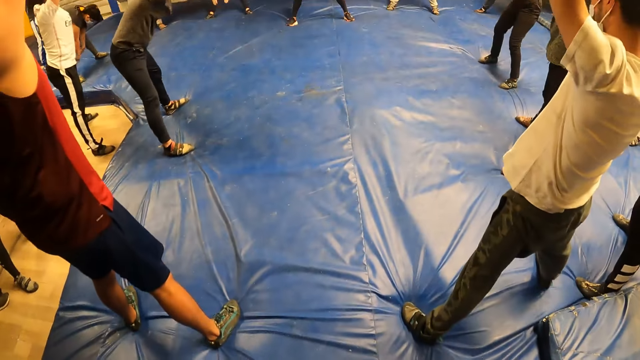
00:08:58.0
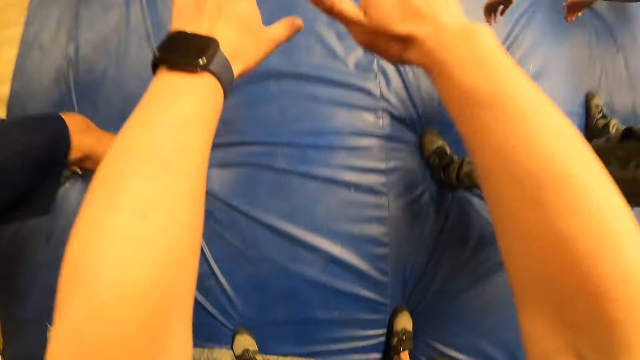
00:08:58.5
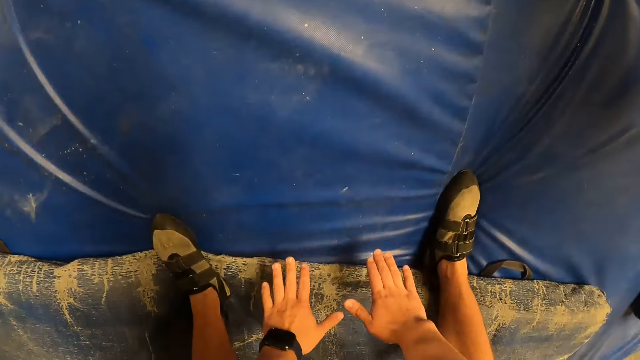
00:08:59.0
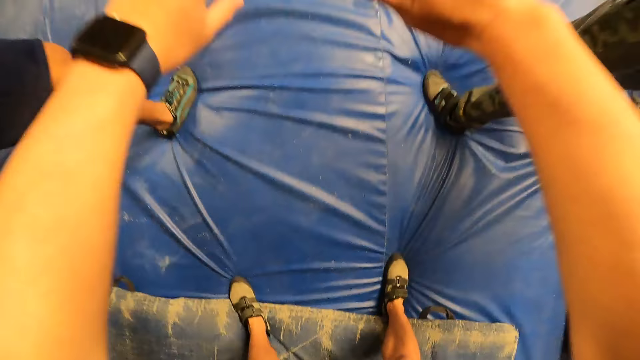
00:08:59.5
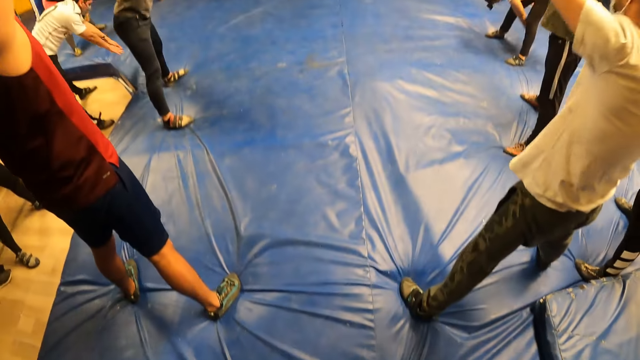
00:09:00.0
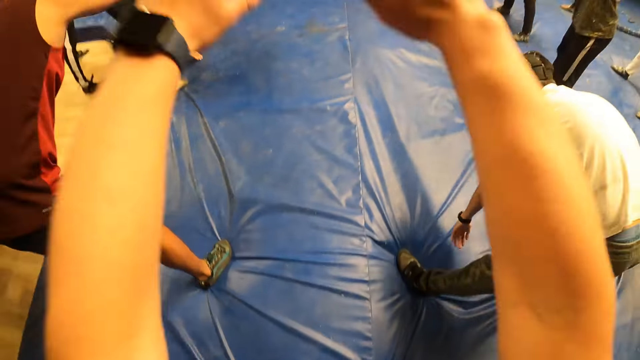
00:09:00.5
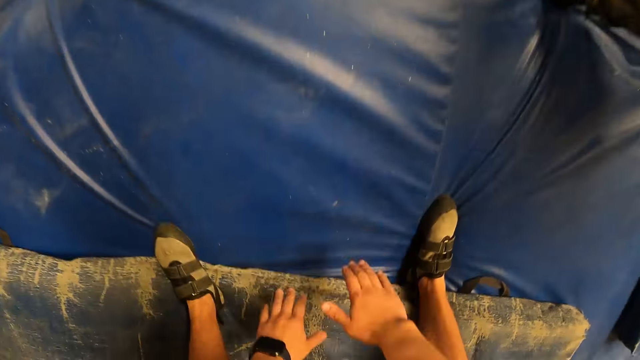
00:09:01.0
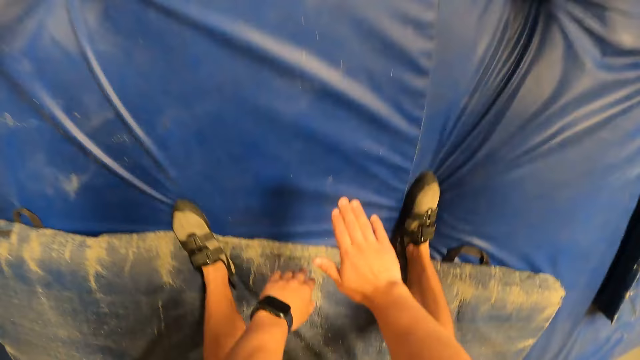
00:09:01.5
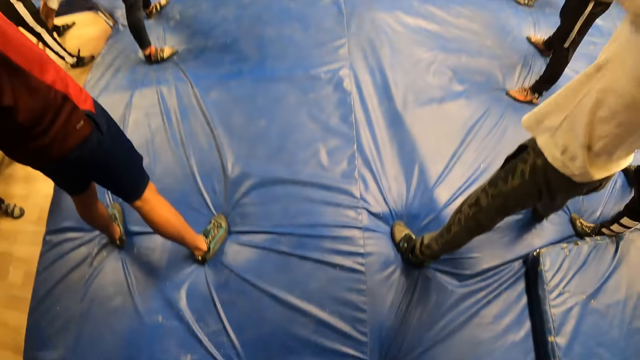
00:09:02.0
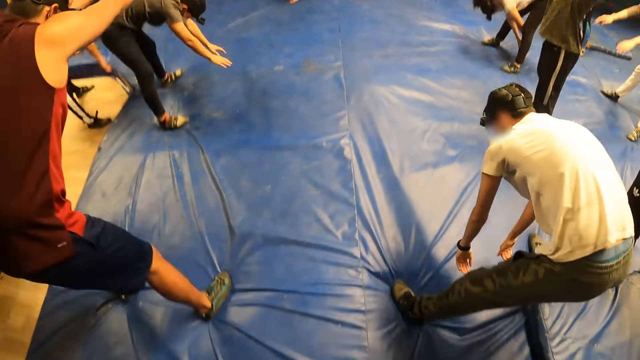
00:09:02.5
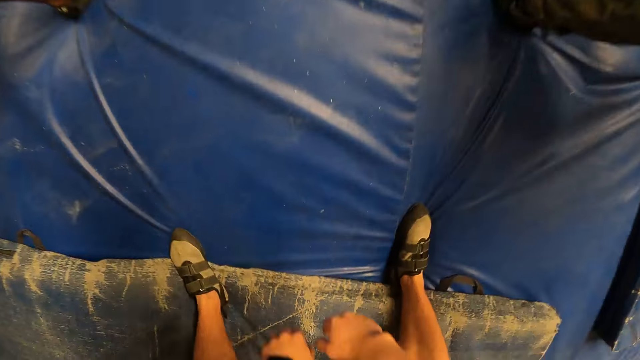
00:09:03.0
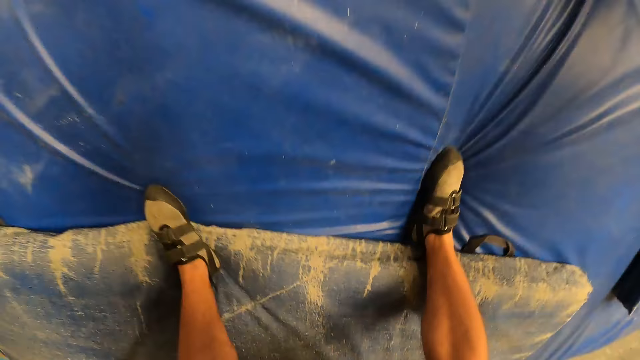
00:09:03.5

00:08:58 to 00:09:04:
A man swings hands.

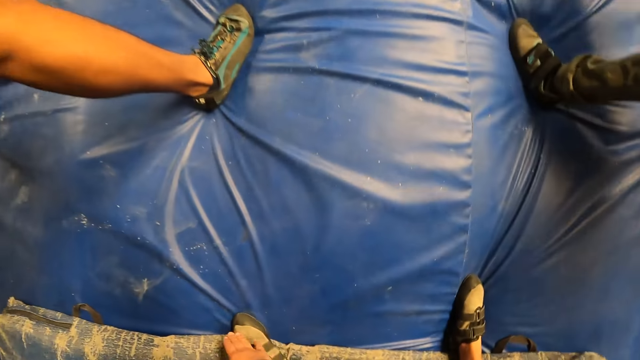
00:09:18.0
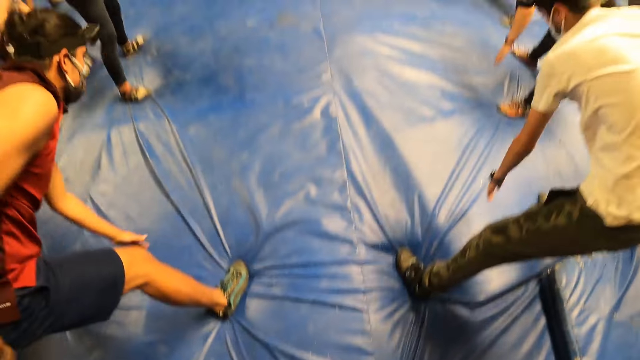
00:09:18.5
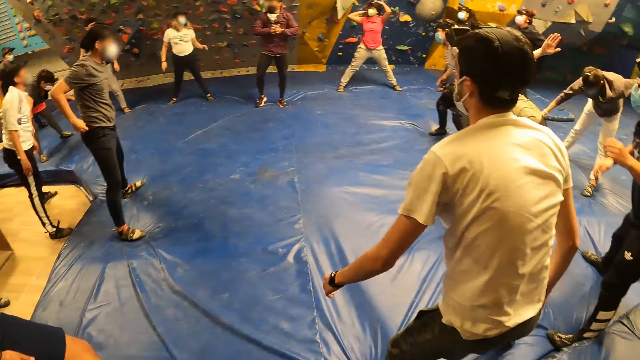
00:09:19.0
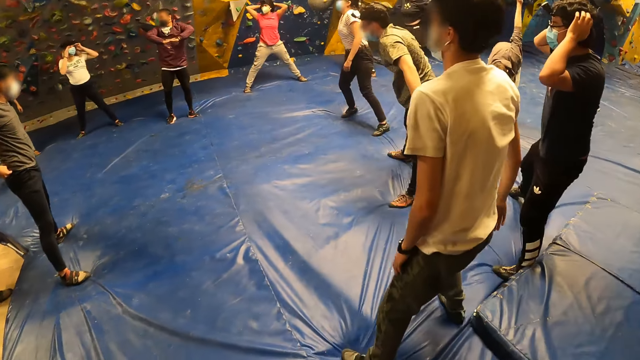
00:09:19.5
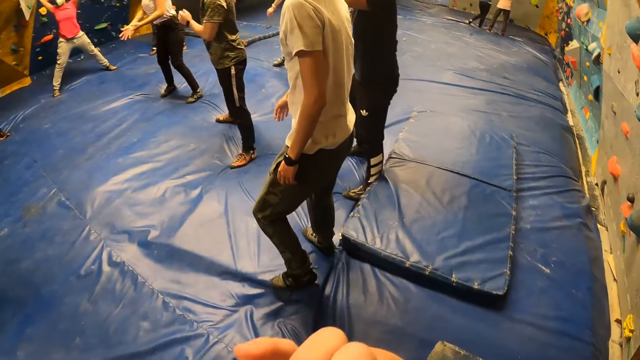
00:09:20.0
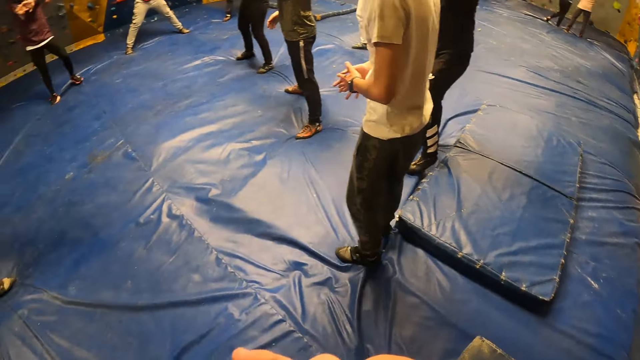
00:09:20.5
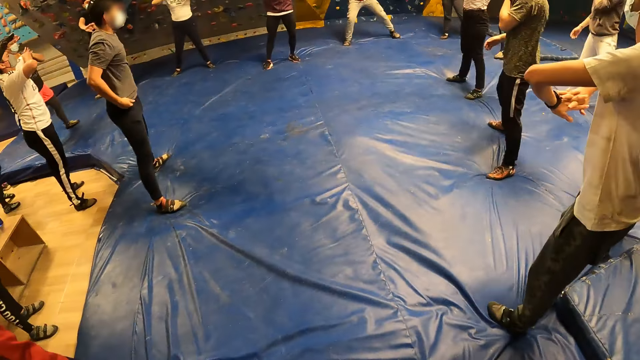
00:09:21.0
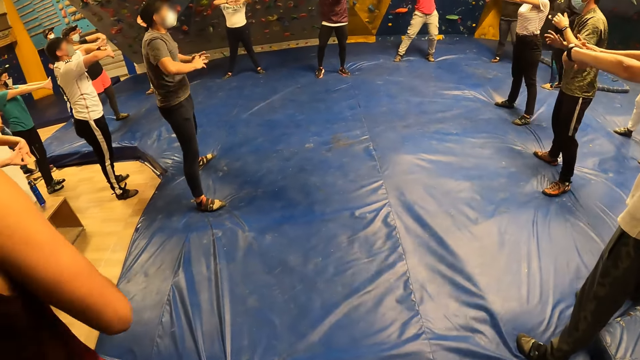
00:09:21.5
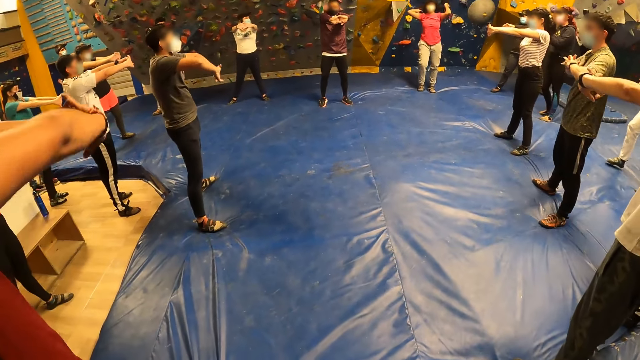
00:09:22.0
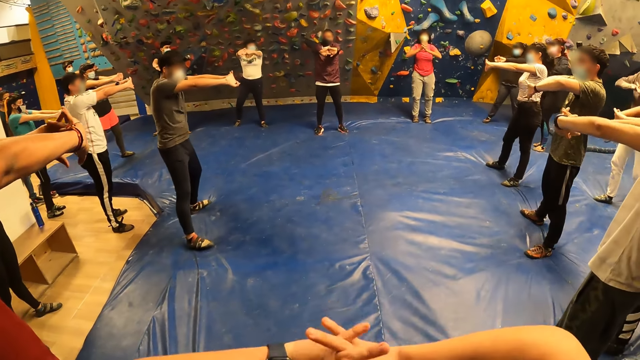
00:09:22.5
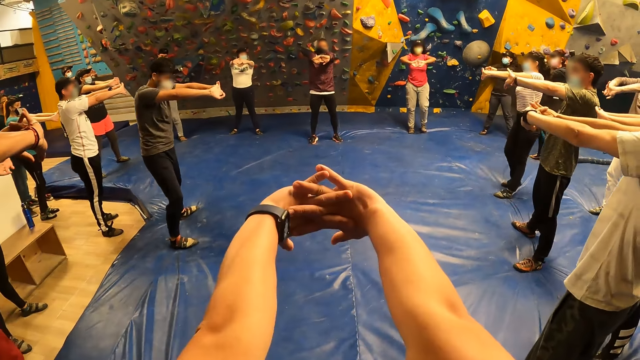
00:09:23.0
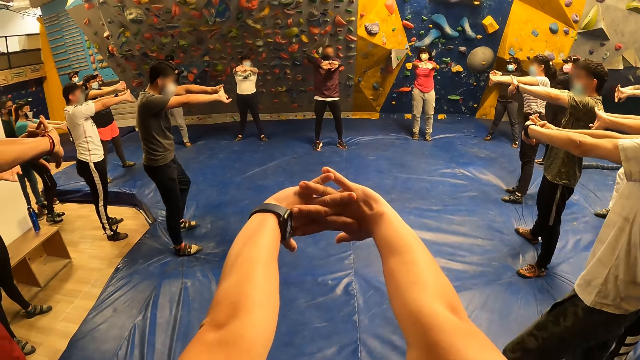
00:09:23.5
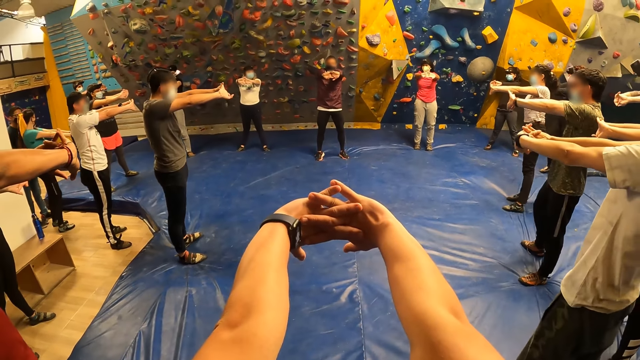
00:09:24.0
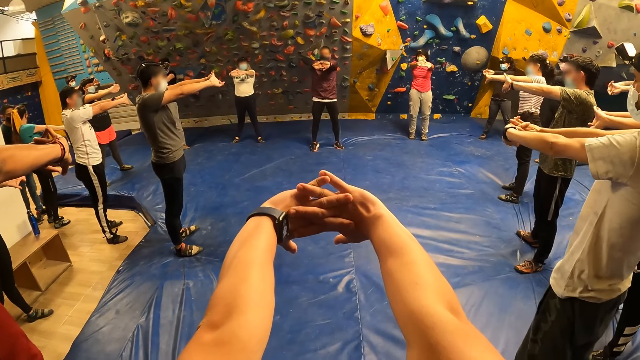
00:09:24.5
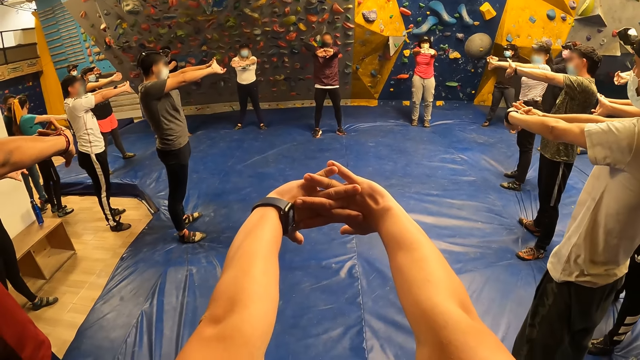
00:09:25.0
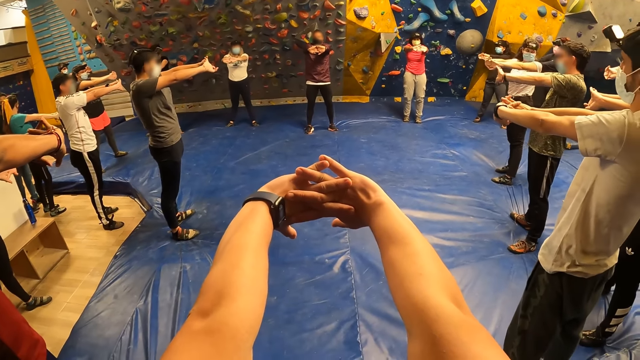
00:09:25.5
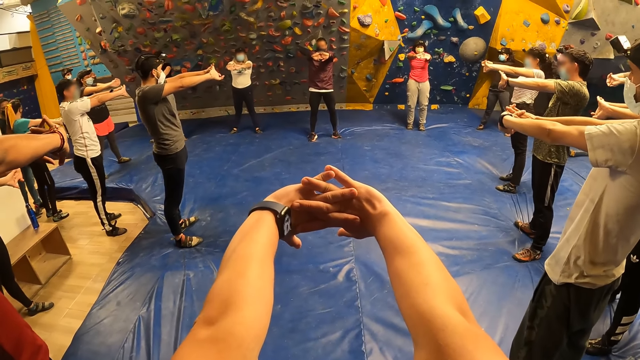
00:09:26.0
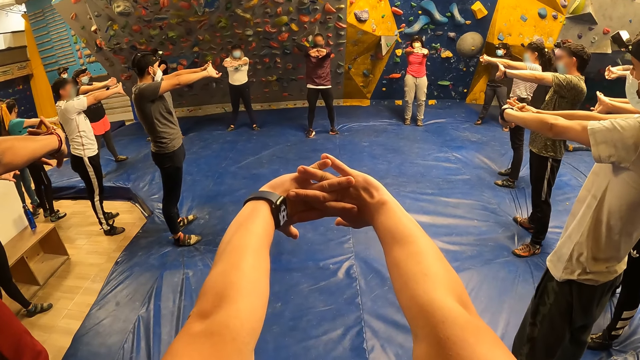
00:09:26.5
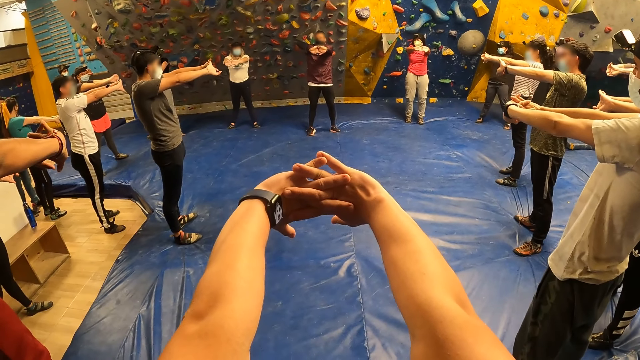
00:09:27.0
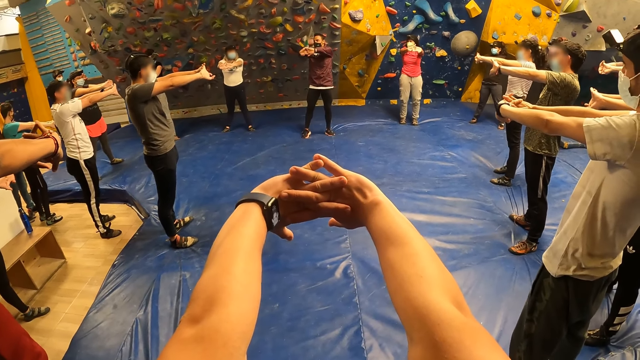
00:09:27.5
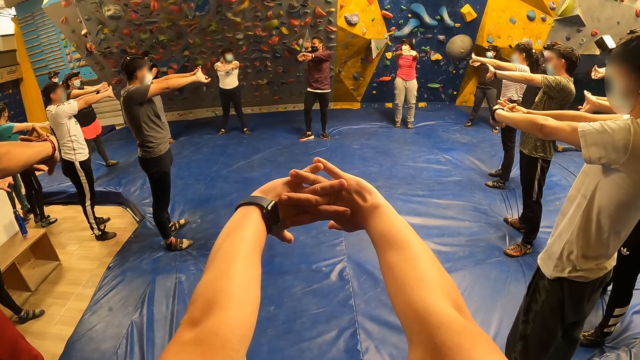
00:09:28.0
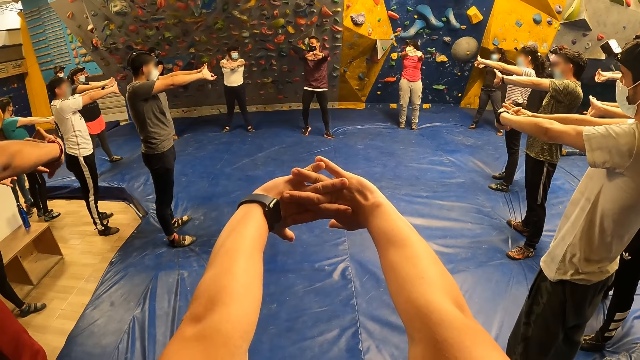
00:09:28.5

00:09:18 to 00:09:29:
A man interacts with a group of people. The camera wearer interacts with the man. They exercise with both hands. The man exercises with his hands.

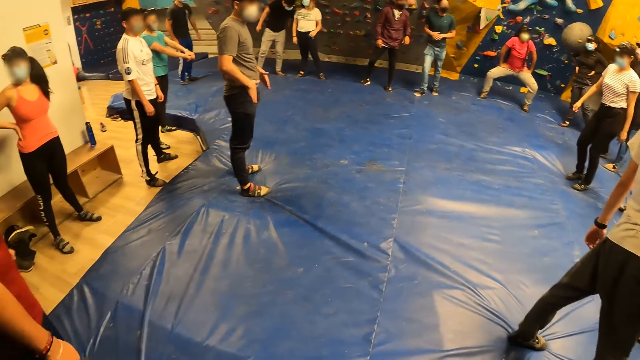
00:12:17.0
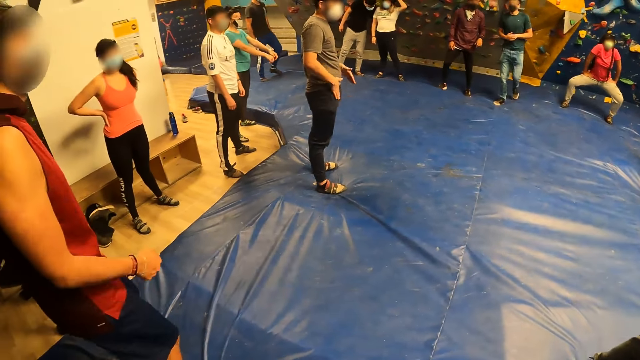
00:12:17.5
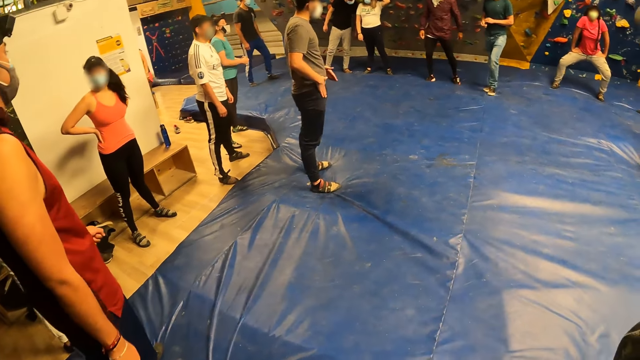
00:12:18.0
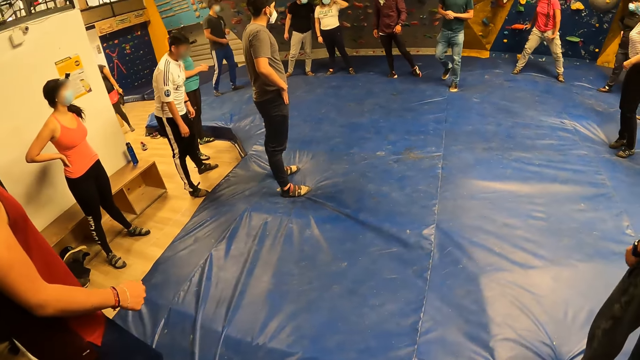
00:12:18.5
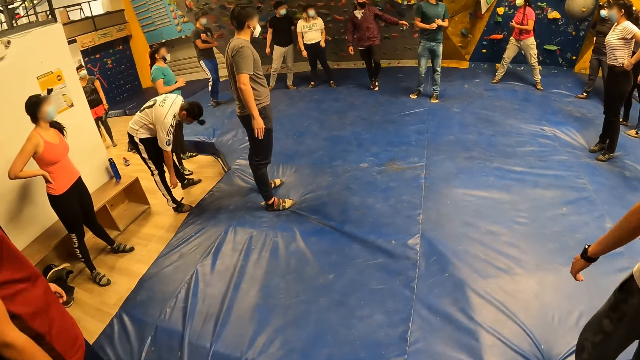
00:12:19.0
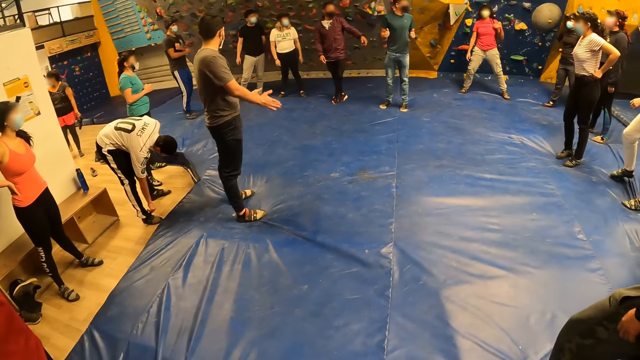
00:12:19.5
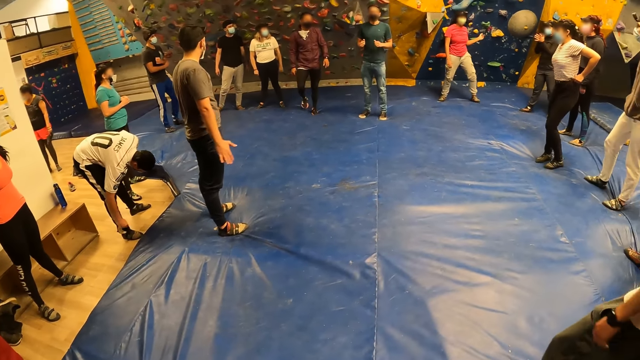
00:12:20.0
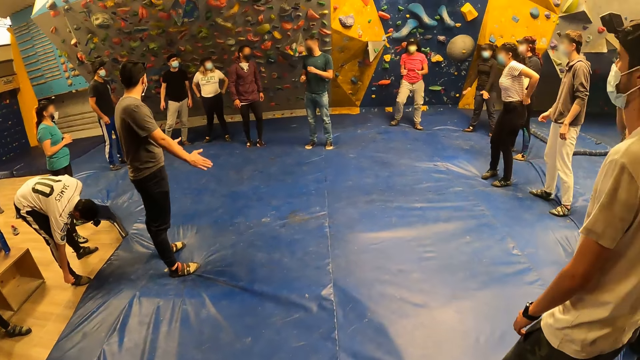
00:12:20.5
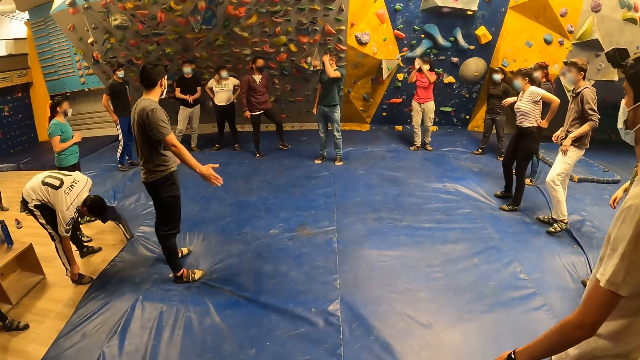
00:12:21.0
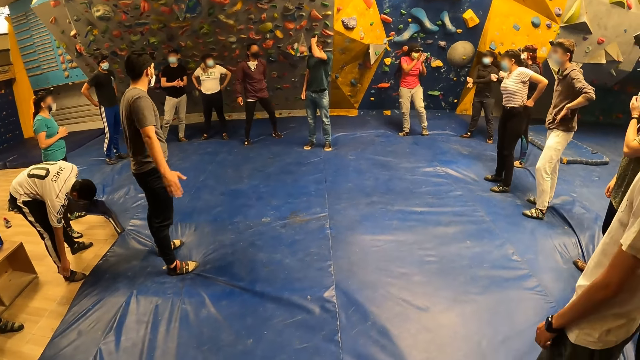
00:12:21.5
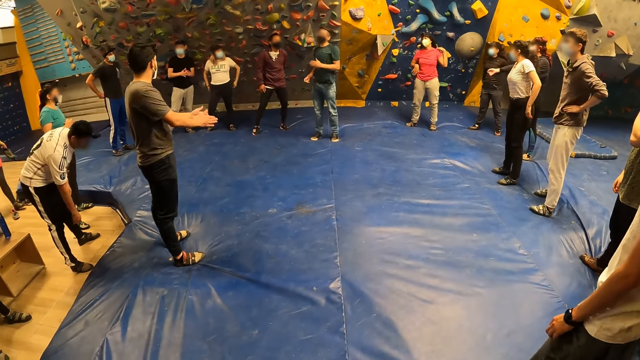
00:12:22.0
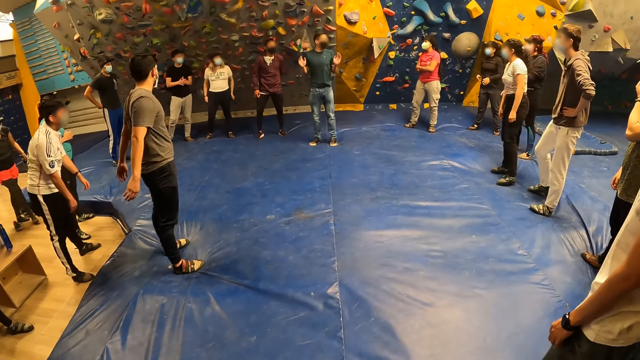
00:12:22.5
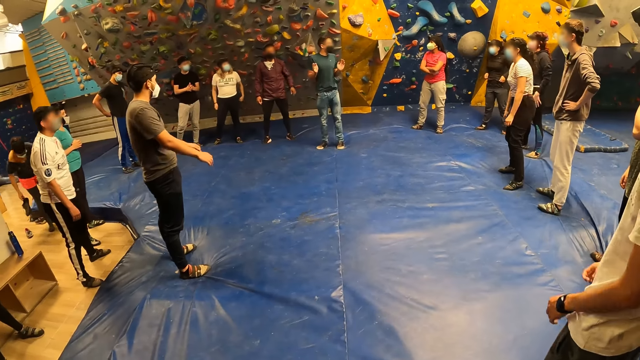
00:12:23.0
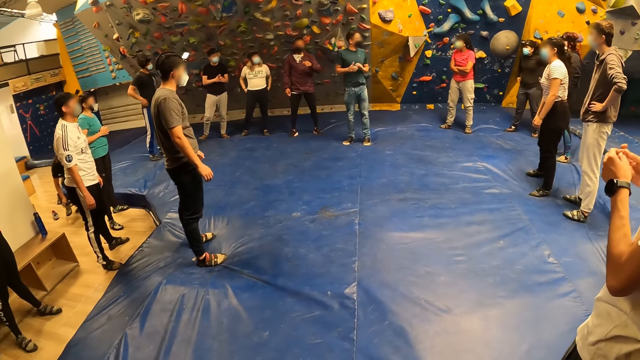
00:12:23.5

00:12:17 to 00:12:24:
A man interacts with a group of people.
